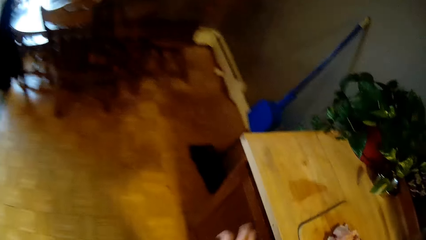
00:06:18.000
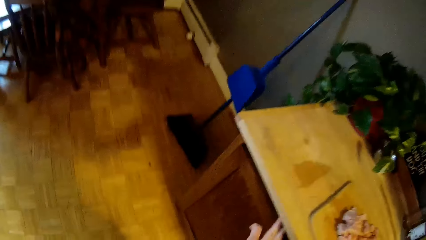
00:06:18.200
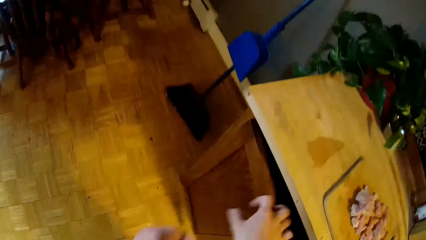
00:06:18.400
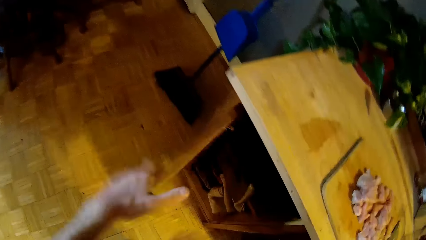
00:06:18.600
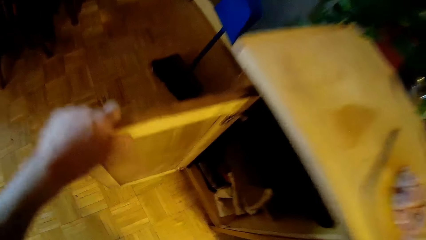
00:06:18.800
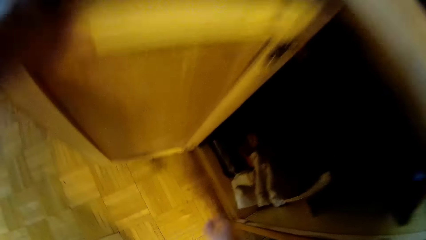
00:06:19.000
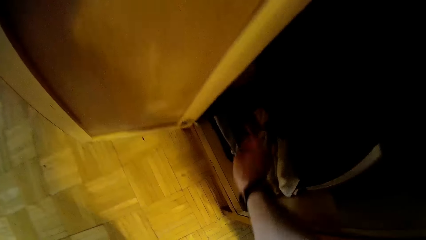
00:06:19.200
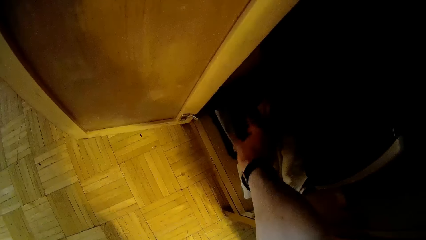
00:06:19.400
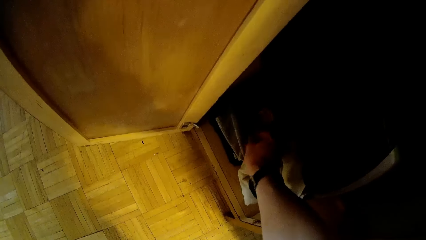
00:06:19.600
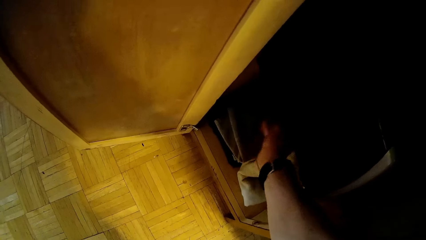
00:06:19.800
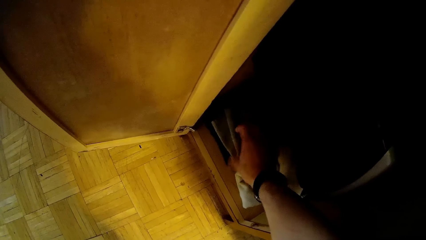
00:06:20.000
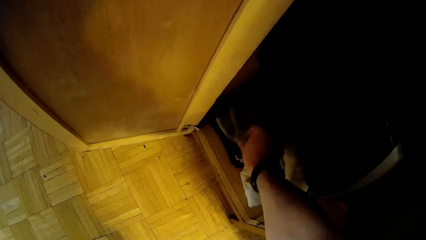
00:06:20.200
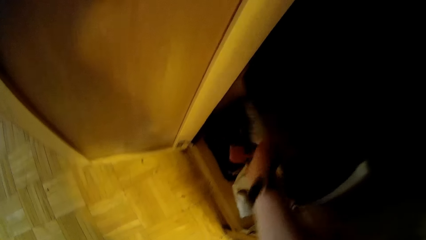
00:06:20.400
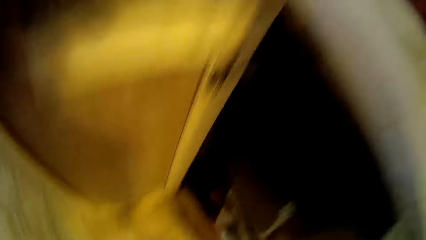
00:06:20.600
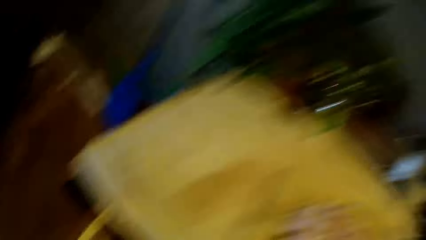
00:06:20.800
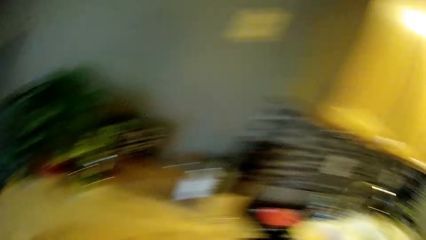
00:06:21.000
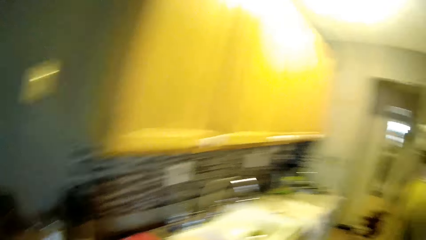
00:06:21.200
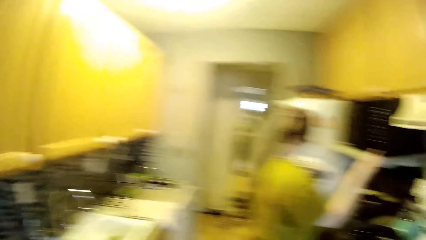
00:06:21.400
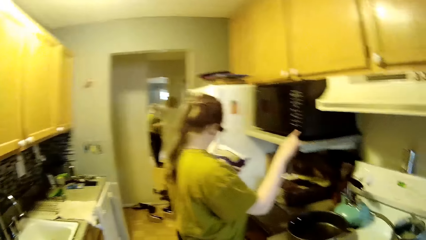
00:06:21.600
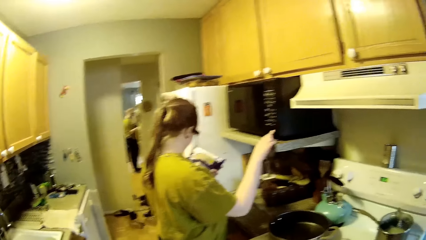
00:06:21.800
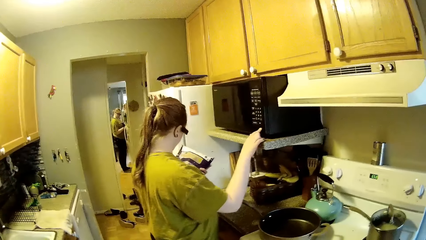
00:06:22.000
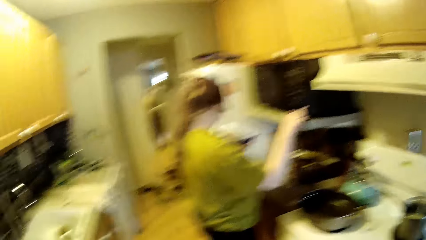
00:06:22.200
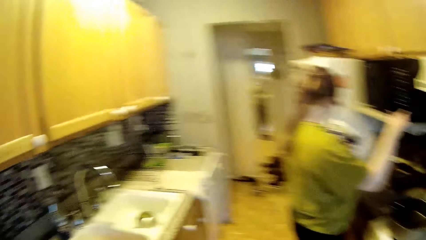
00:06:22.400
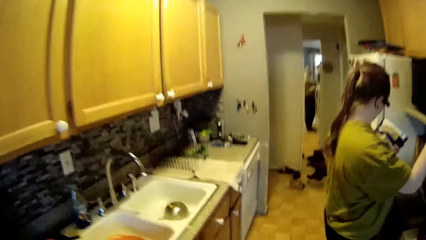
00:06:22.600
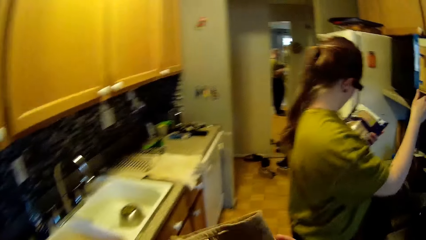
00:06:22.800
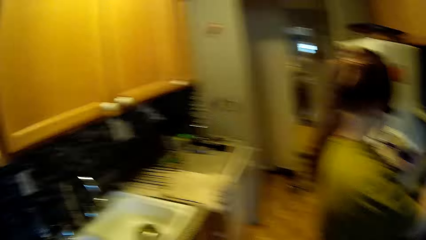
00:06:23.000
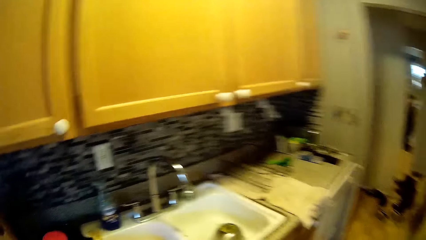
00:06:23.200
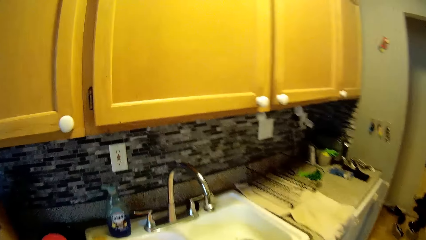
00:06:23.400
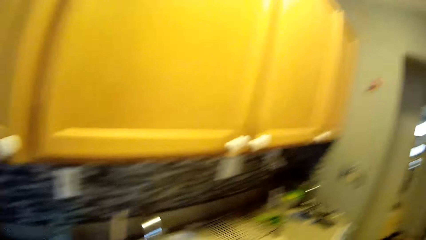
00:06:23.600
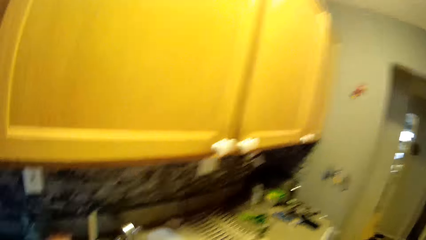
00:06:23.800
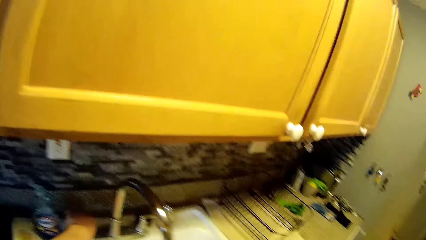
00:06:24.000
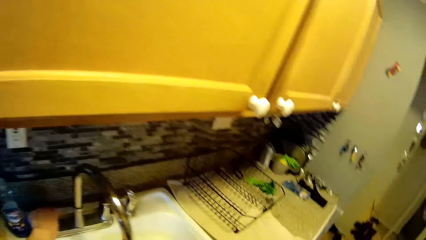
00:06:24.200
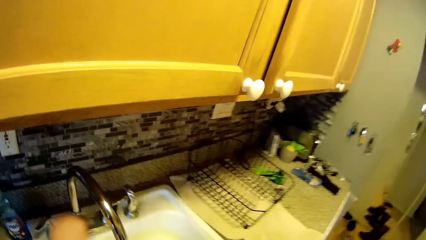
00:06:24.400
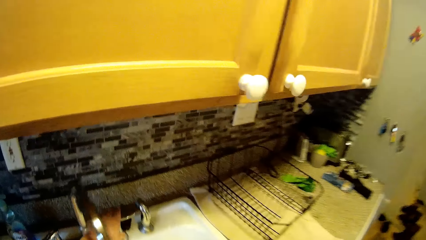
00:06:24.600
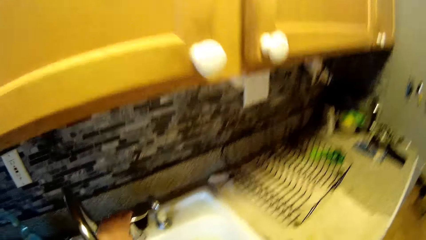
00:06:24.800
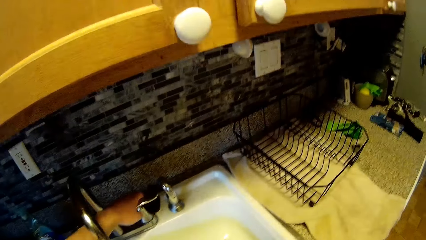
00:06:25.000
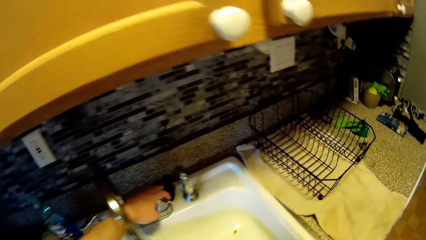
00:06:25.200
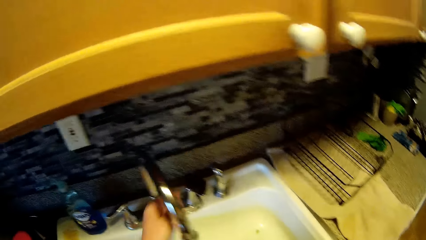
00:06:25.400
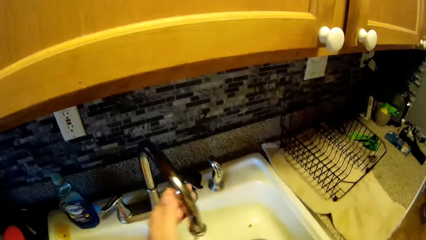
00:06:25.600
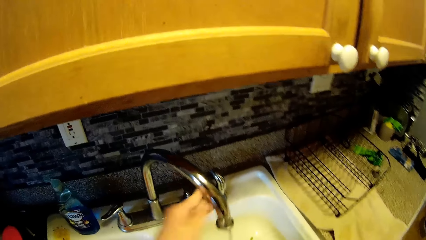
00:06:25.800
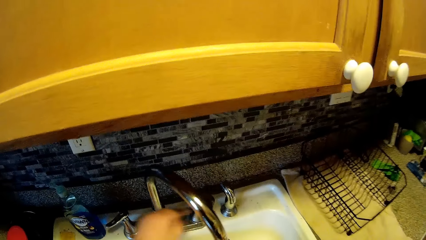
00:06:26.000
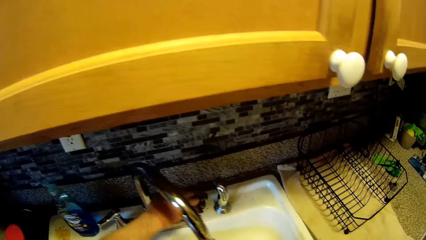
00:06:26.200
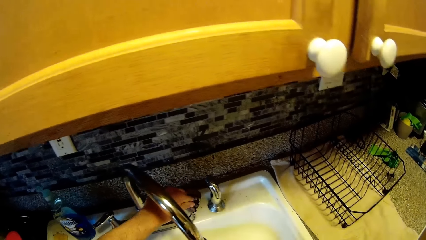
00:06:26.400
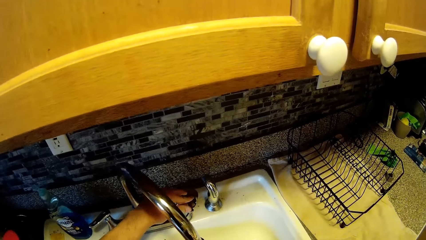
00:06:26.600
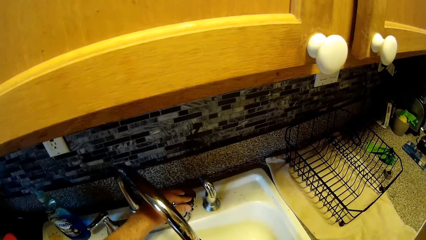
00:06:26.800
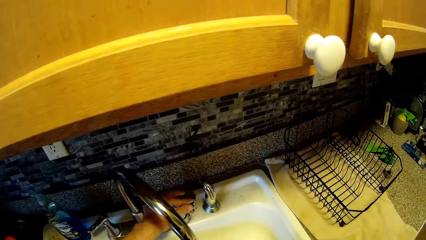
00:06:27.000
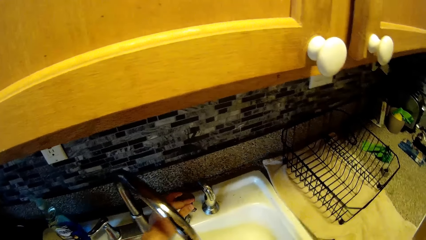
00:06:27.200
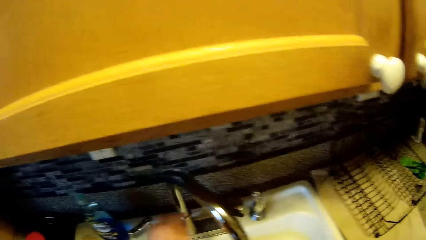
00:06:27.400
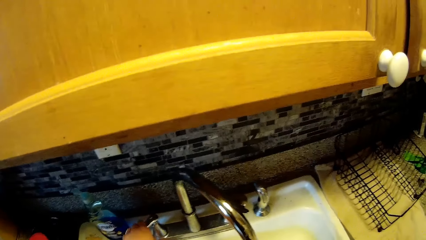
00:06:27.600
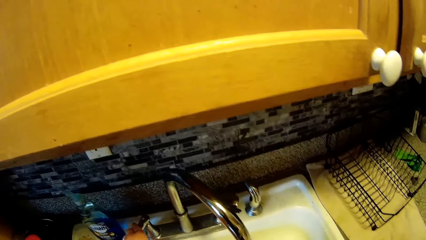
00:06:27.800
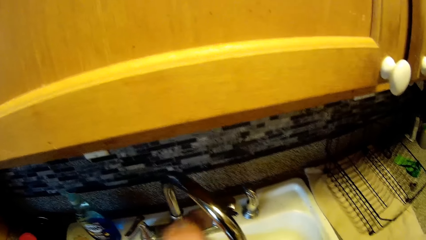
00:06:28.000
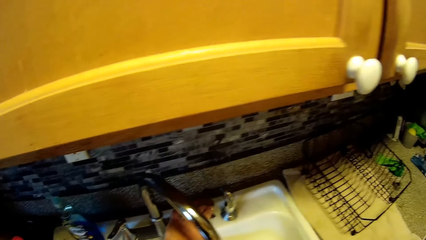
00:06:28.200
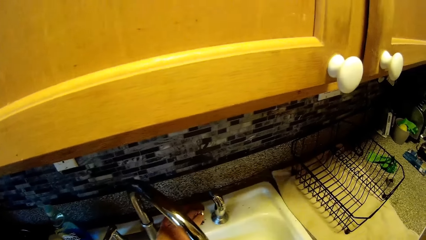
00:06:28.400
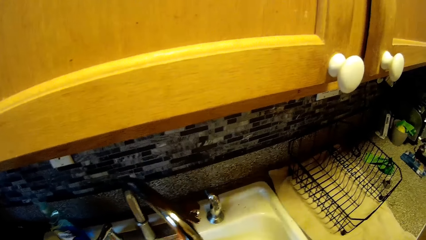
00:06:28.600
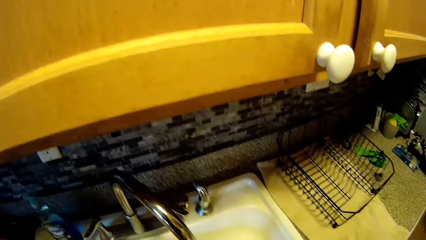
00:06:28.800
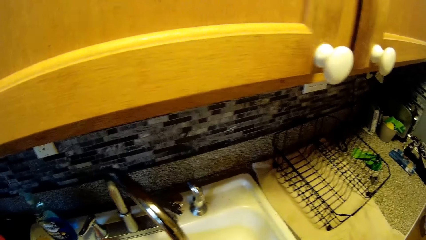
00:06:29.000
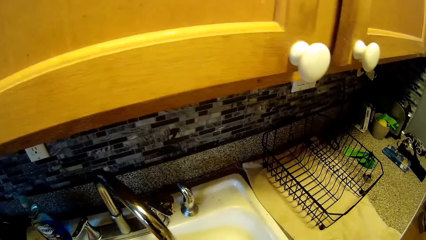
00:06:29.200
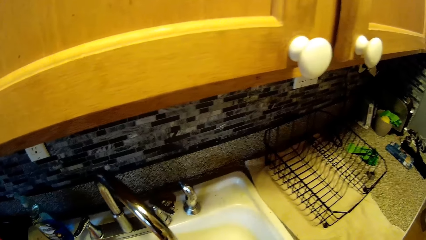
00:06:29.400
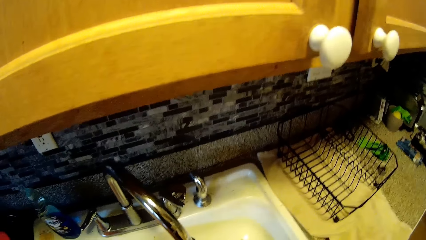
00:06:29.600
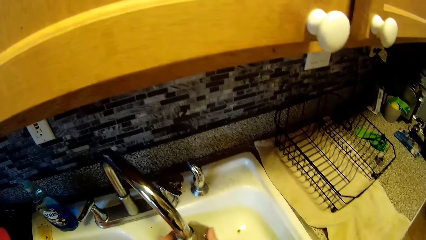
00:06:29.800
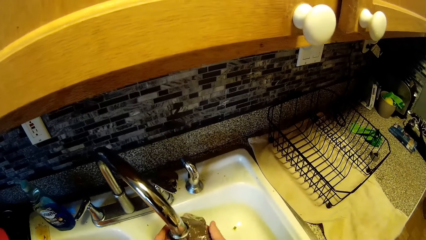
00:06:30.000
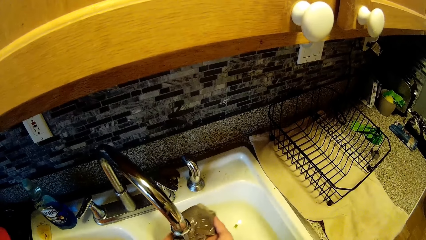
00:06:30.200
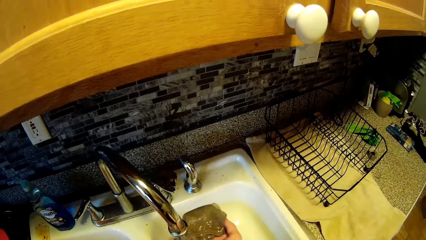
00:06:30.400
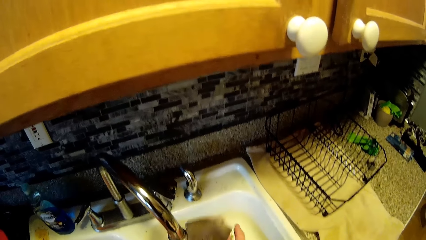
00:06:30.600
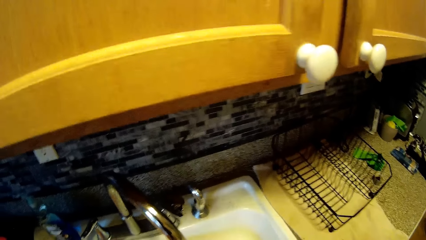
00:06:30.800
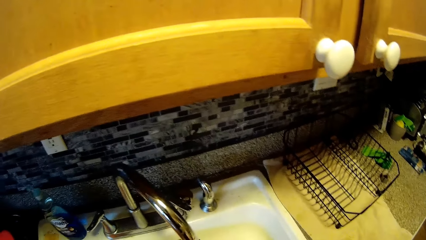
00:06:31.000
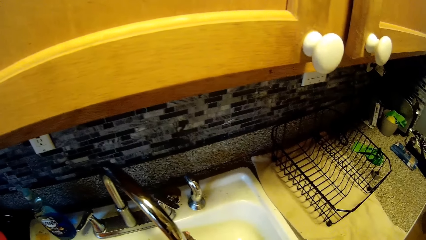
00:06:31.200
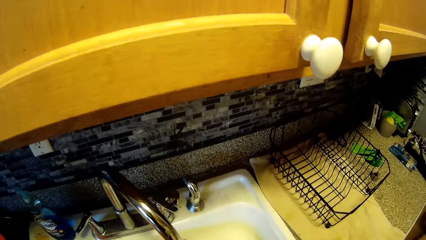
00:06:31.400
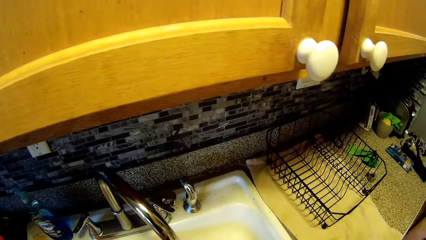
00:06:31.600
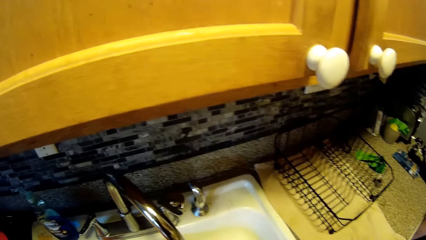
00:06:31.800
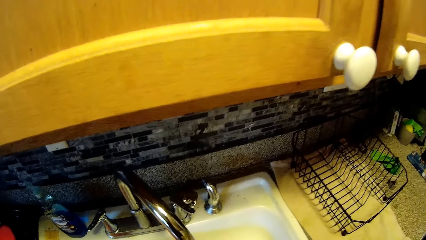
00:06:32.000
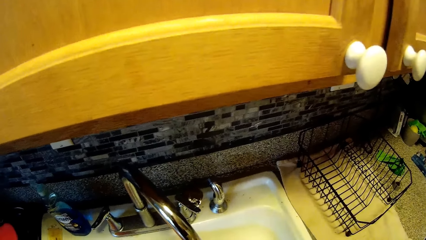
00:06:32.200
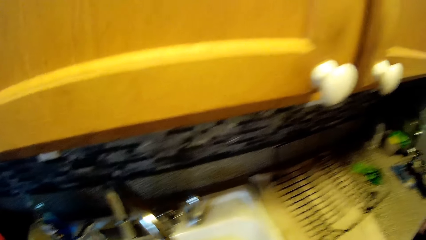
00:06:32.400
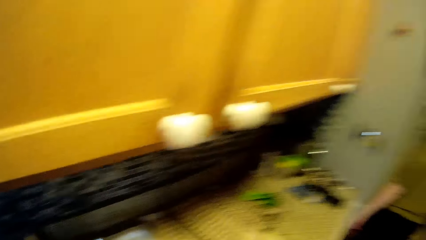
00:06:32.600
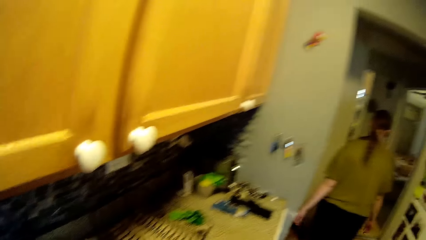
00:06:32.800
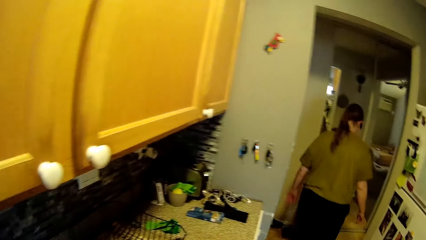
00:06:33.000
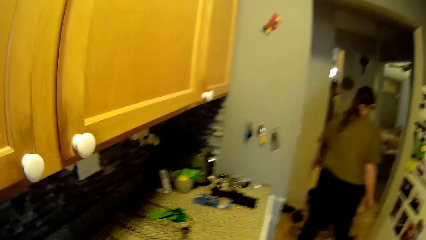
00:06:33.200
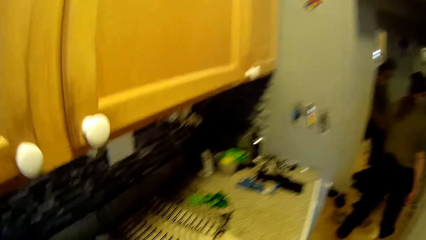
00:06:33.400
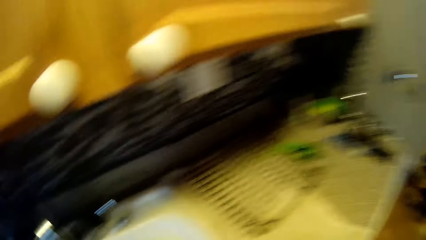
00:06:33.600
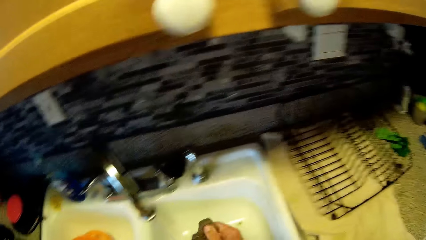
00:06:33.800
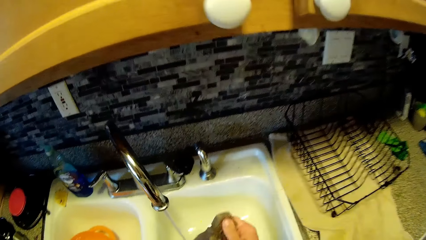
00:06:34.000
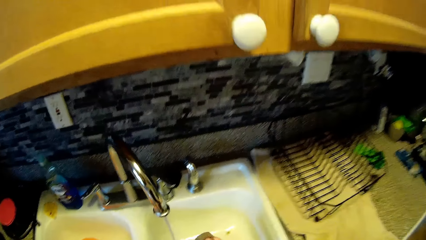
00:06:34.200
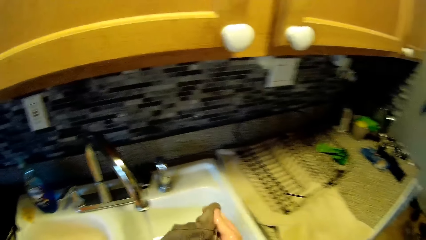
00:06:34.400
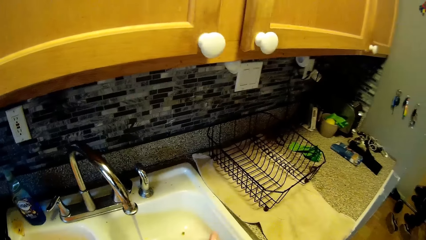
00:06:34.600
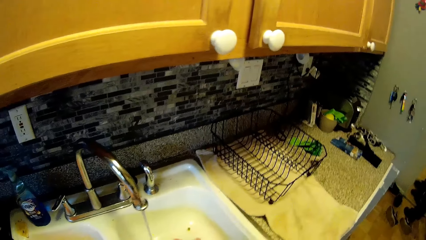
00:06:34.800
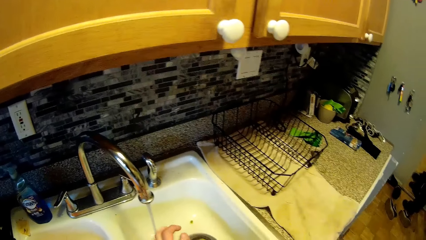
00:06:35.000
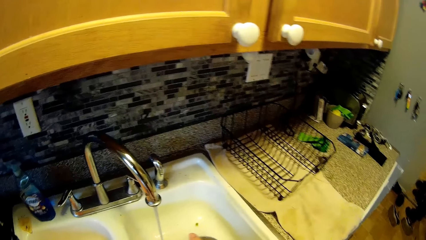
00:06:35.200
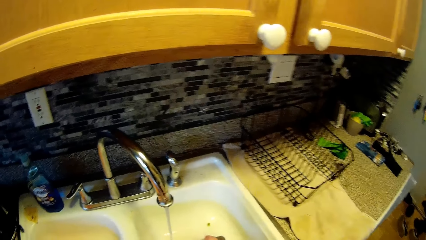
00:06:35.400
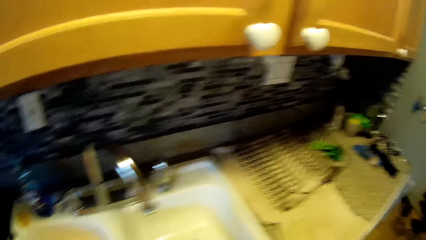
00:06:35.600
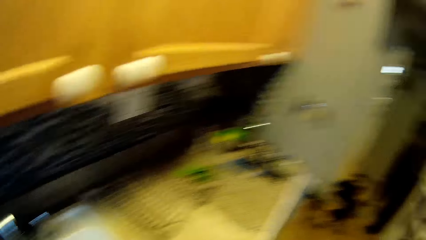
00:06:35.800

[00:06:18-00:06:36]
The camera wearer opens a cabinet with his right hand. He takes a cloth from the cabinet with his right hand. The woman reads the packaged food bag in her left hand. The camera wearer walks around. He turns on a tap with his left hand. He turns on the tap with his left hand again. He moves the tap with his left hand. He turns on the tap with his left hand. He soaks the cloth in his right hand with water from the tap. He washes the cloth with water from the tap. He washes his hands.
